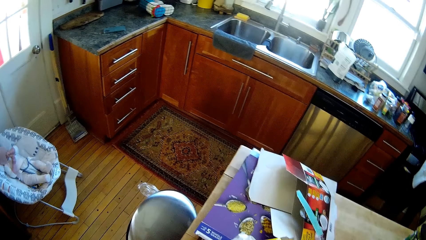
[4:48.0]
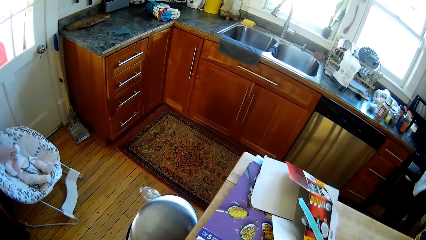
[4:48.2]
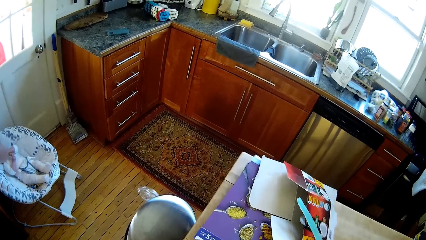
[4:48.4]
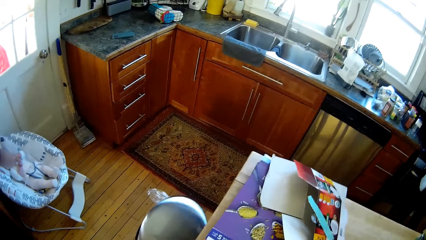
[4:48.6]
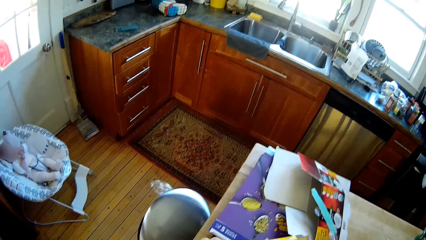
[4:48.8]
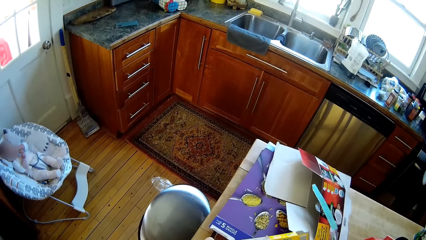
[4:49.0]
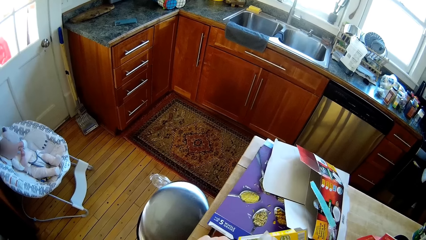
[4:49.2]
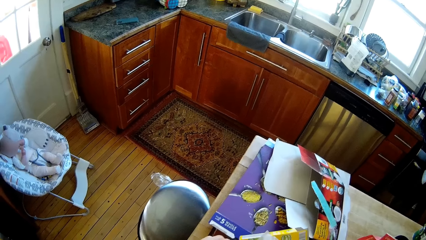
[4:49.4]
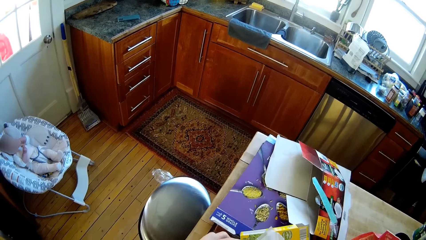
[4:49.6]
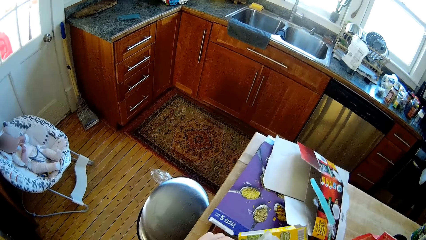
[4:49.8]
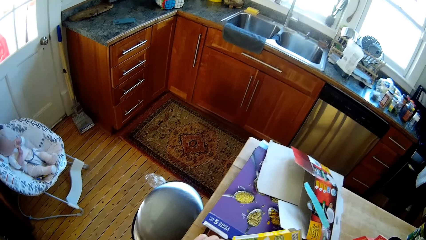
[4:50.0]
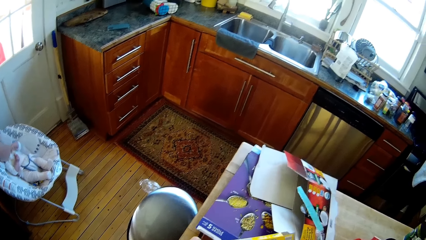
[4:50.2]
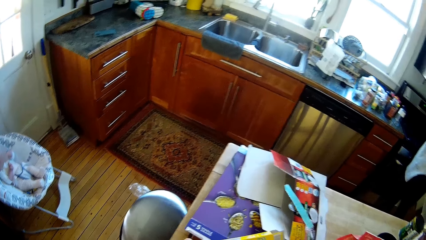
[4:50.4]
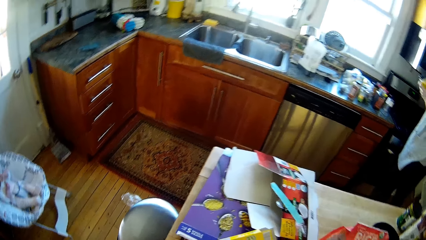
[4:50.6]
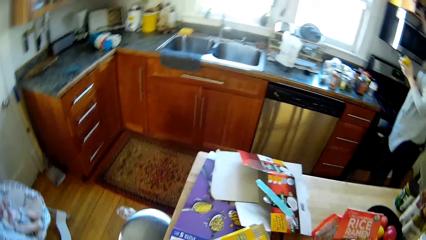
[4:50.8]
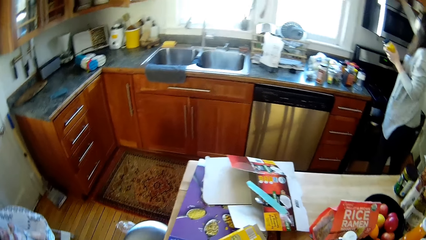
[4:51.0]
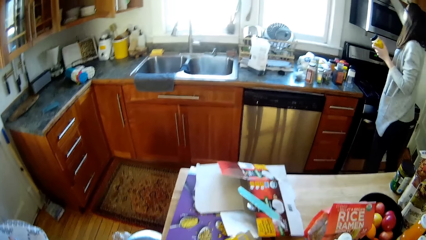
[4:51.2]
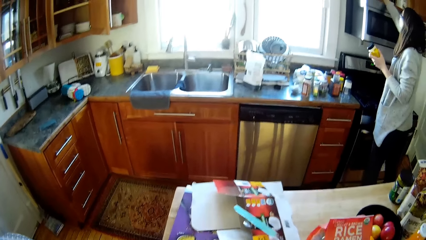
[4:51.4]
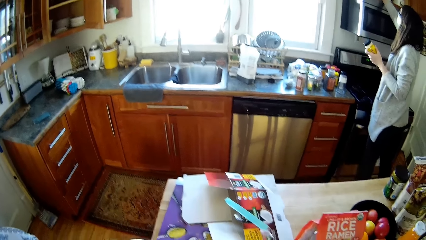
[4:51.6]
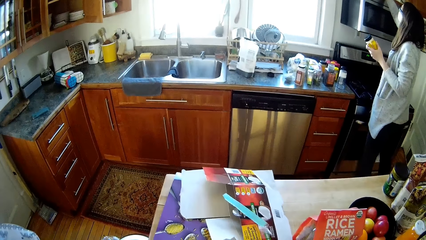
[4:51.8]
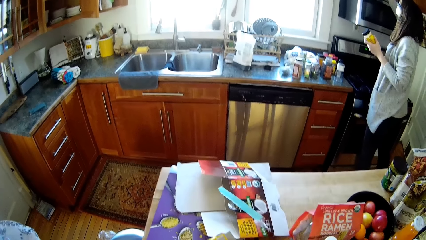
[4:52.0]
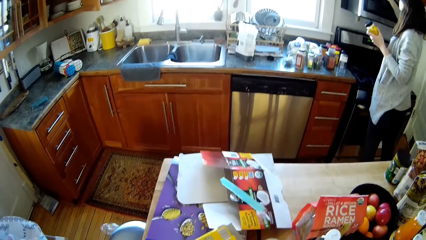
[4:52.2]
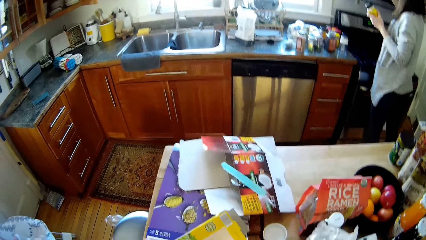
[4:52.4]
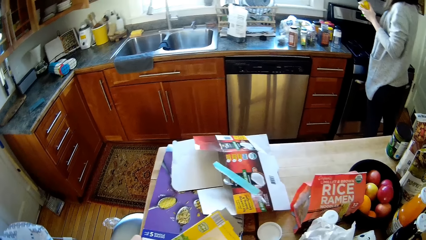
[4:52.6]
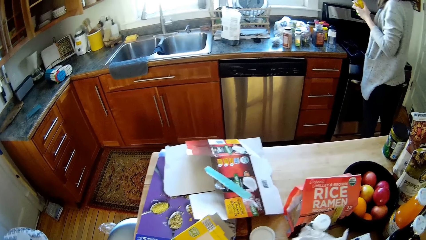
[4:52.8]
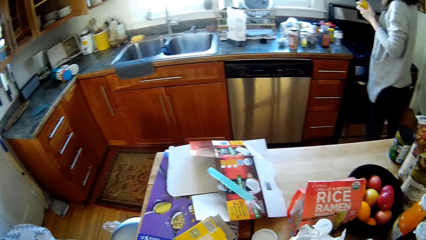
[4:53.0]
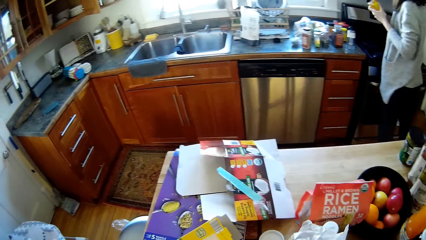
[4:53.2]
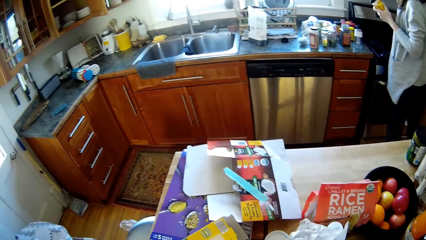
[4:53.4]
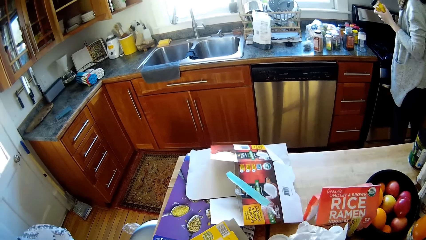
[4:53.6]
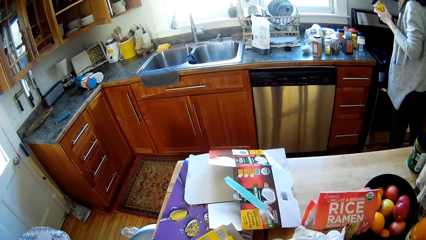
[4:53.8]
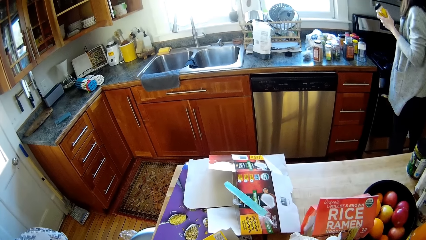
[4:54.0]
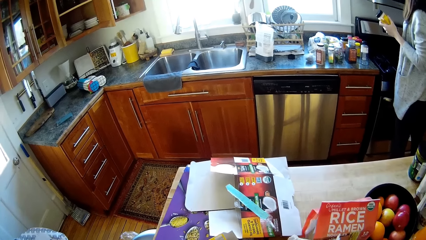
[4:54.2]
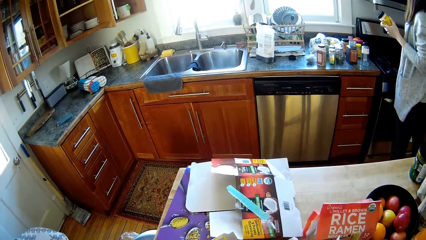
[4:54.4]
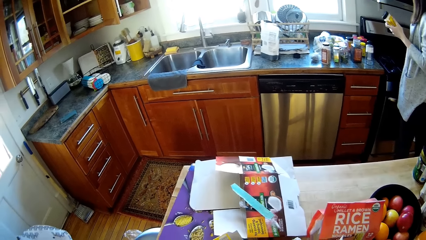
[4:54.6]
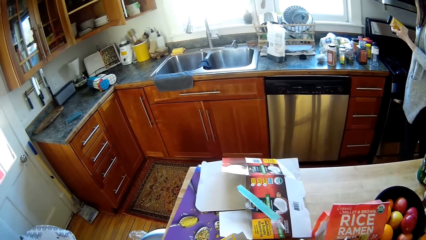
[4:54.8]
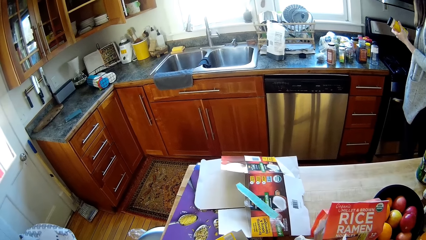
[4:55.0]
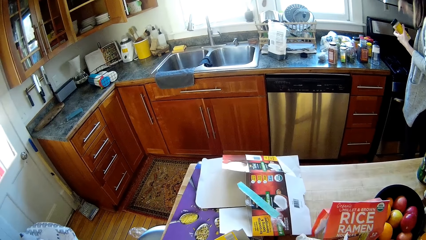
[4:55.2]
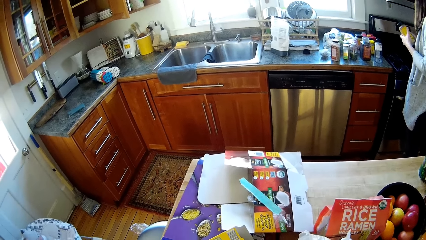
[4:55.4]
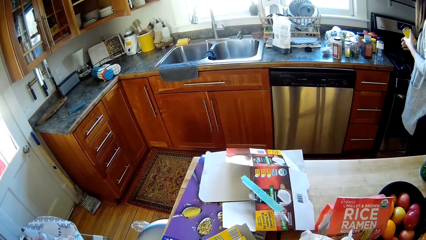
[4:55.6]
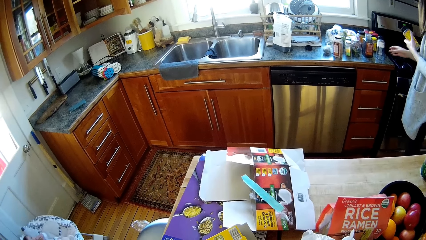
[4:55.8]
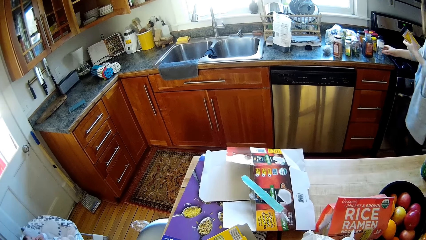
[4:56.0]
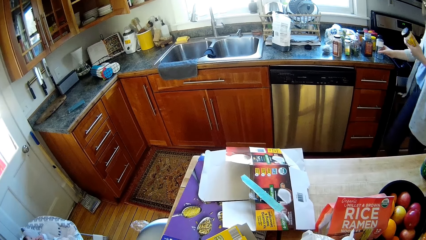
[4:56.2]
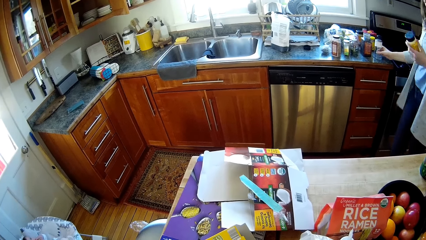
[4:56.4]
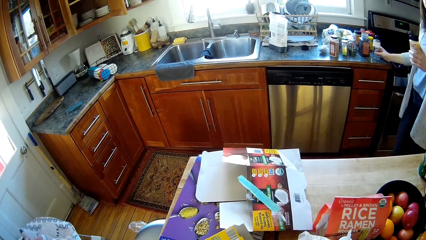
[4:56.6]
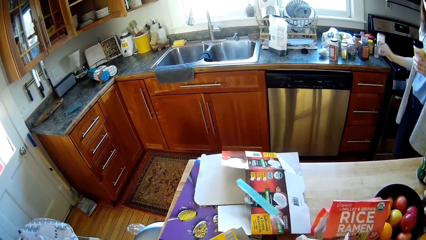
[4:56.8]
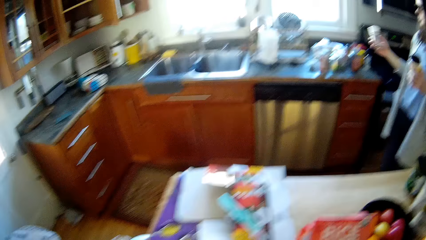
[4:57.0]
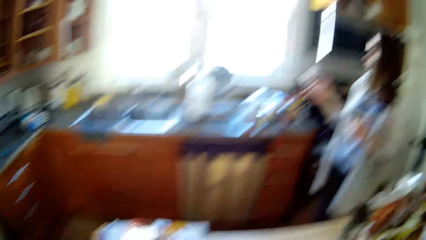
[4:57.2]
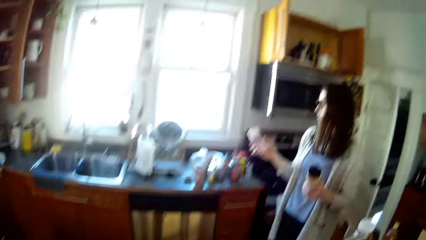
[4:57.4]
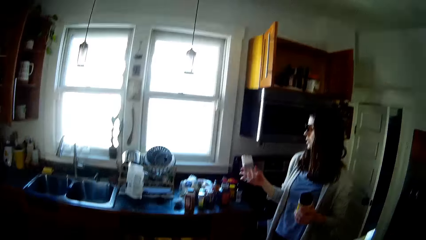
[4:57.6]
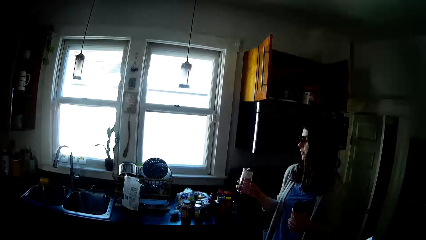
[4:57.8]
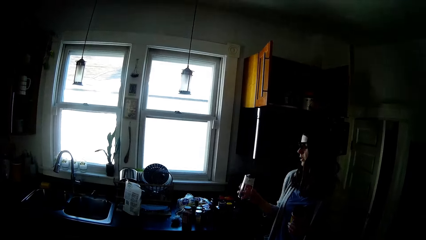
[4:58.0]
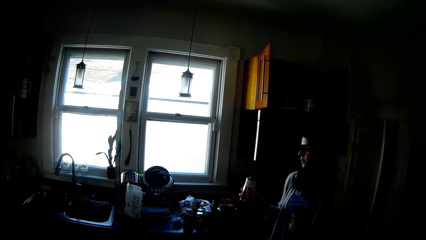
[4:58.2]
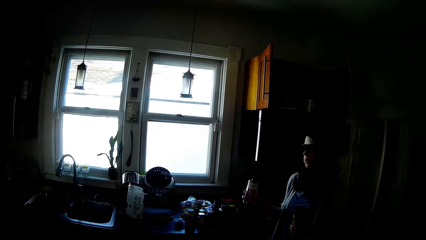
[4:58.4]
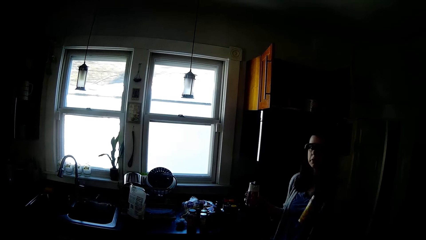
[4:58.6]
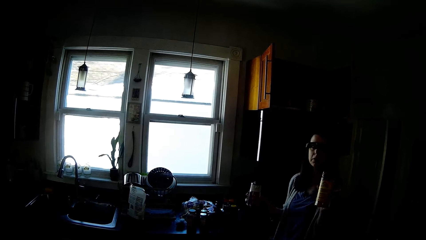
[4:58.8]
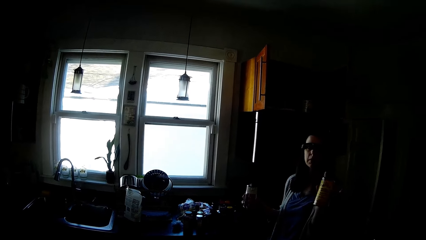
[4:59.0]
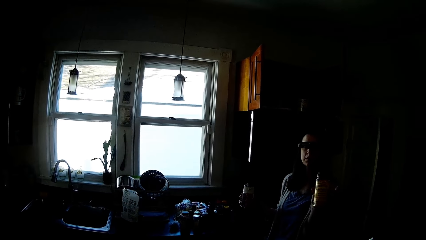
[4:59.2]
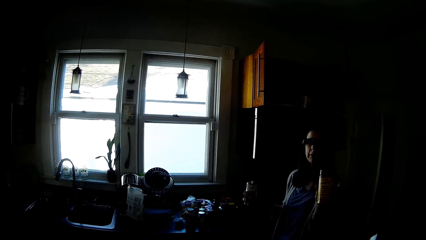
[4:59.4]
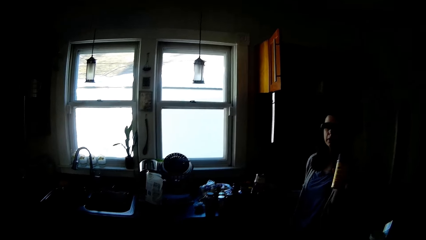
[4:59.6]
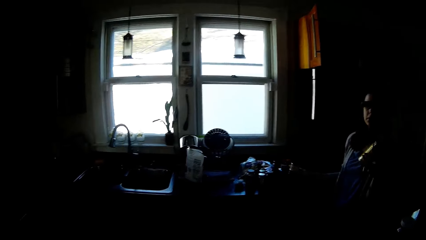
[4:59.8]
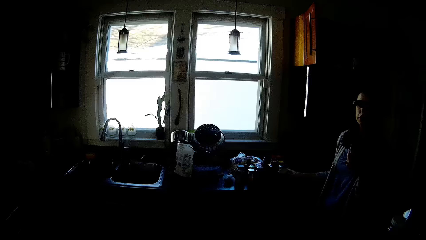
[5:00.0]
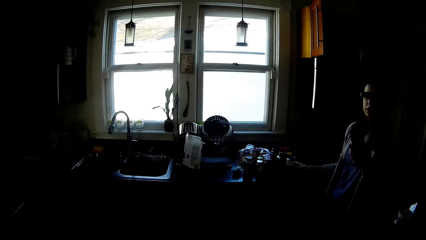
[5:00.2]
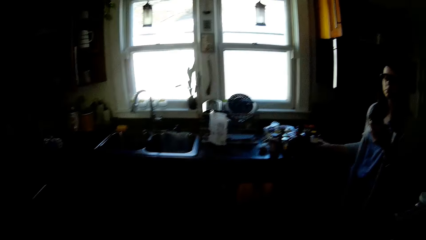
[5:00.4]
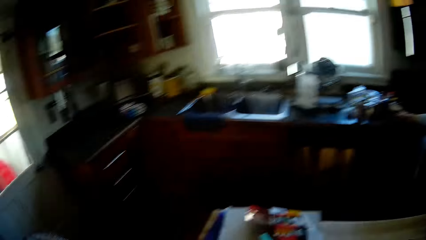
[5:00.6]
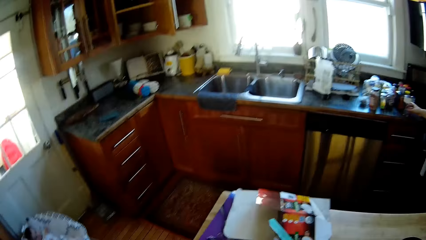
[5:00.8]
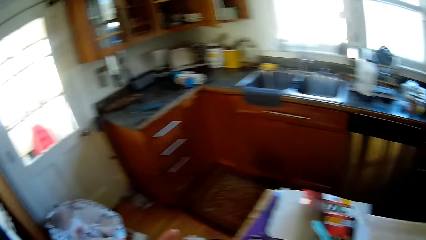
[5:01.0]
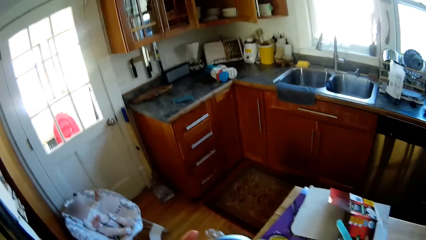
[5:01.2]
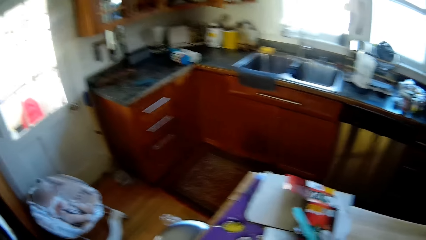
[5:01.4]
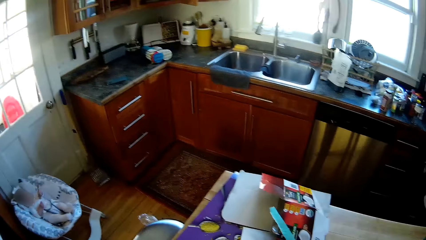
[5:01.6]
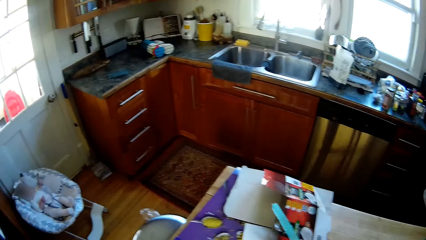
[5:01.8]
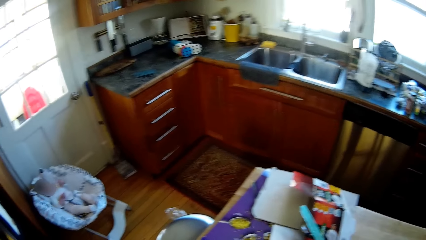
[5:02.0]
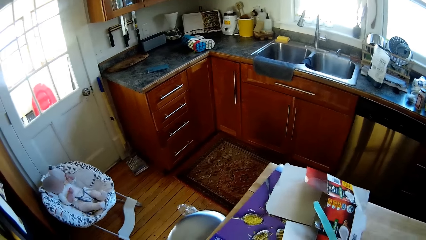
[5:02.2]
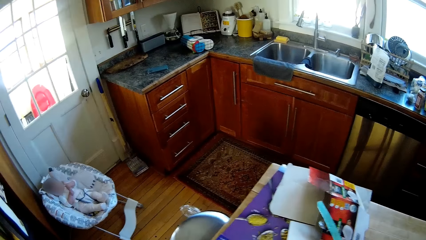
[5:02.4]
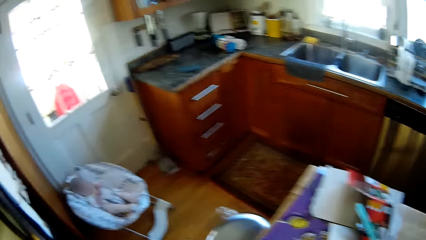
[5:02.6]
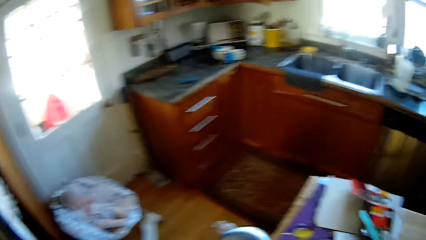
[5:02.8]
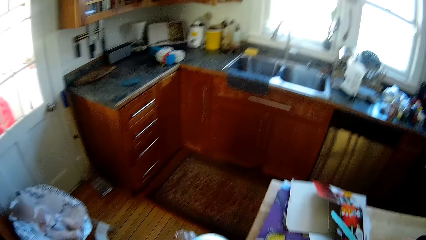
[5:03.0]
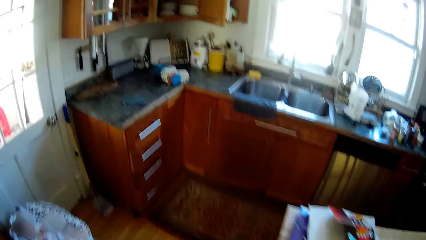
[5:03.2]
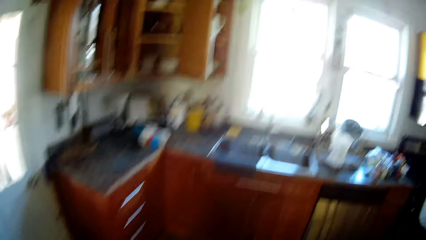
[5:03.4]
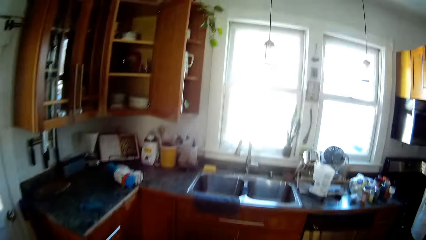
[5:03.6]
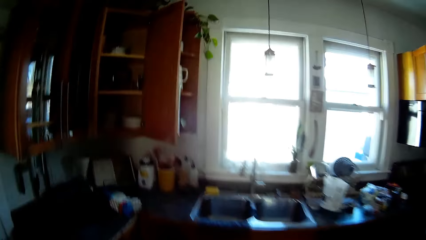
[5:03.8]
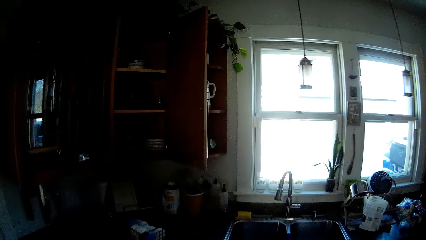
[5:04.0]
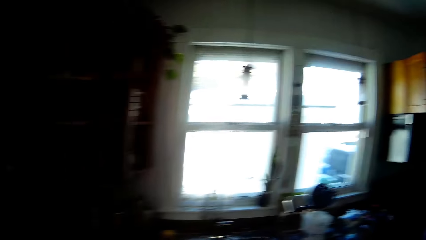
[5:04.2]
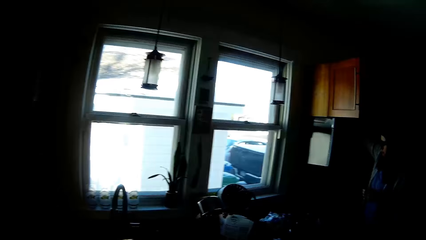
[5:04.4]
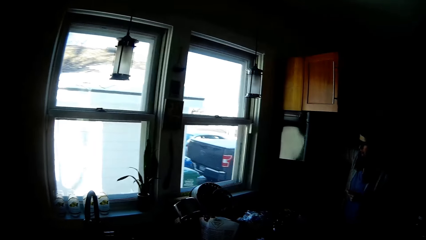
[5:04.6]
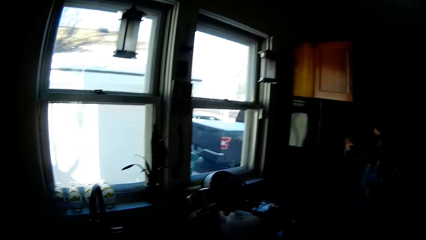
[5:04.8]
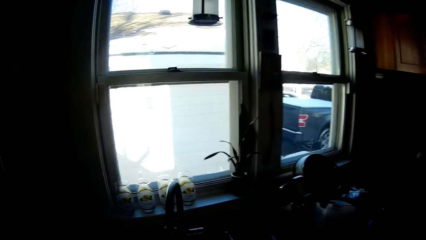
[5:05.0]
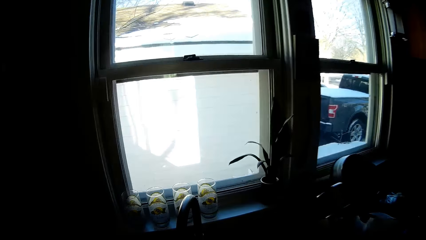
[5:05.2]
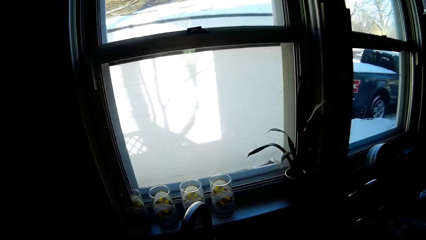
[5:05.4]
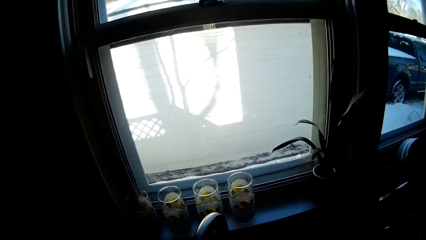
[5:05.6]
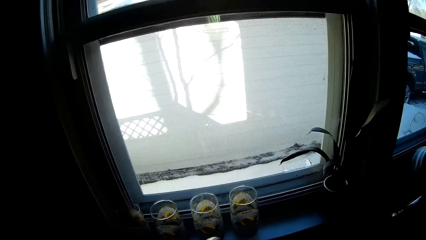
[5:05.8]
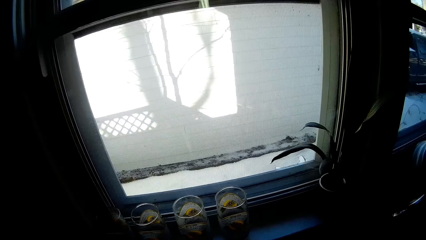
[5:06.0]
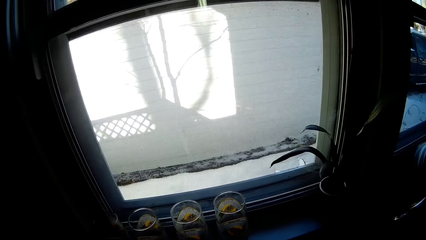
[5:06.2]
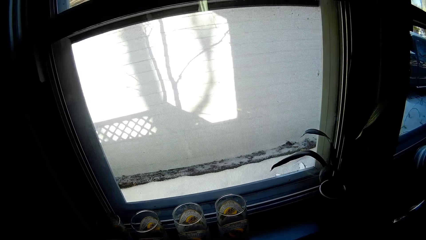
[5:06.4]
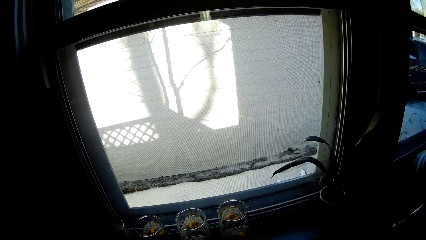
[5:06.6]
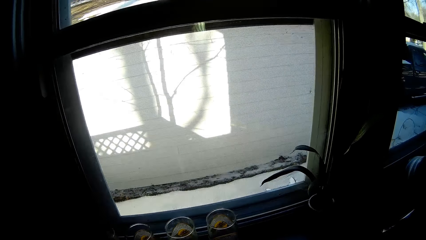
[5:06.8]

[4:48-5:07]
The camera wearer removes something from the packet. The woman holds the plastic spice container with her left hand. She puts her right hand inside a kitchen cabinet. She raises her hand to the cabinet. She picks up a spice bottle with her right hand from the kitchen counter. She speaks to the camera wearer. The woman drops the spice bottle with her right hand on the kitchen counter. The camera wearer speaks to the woman. They walk in the kitchen.
